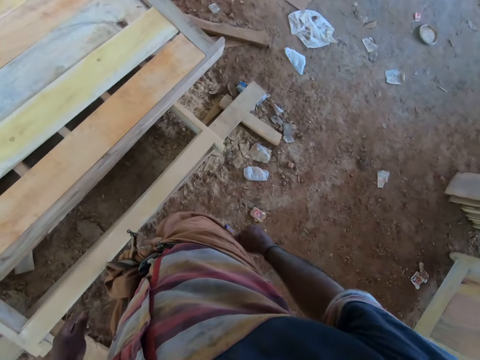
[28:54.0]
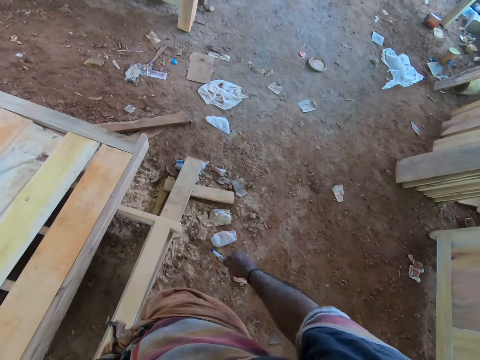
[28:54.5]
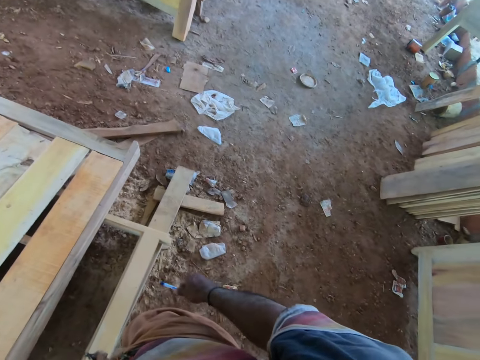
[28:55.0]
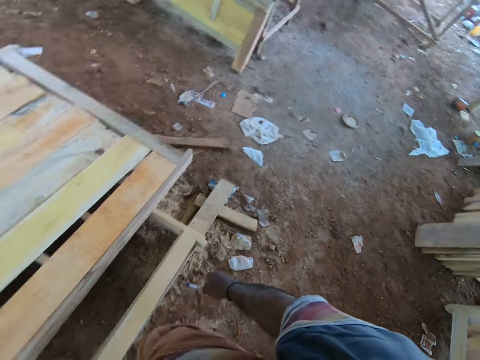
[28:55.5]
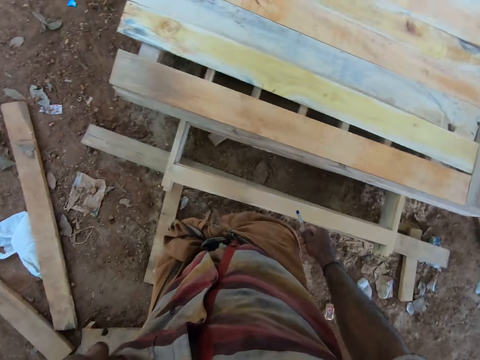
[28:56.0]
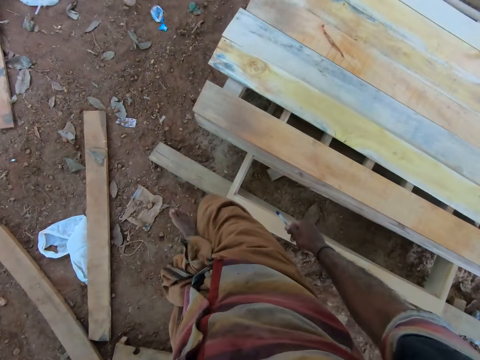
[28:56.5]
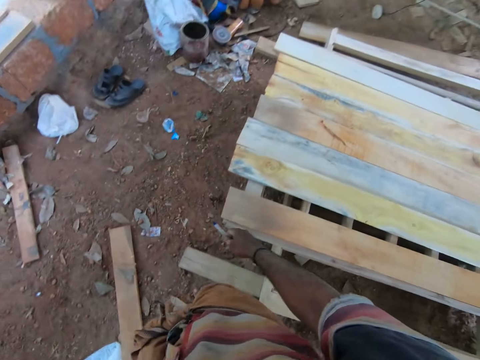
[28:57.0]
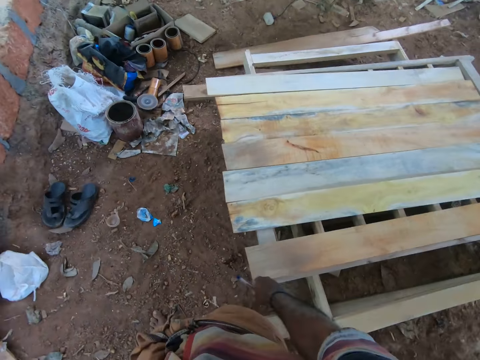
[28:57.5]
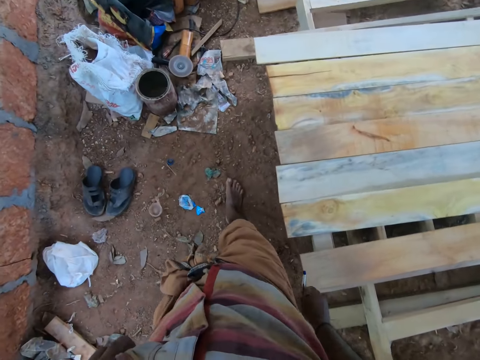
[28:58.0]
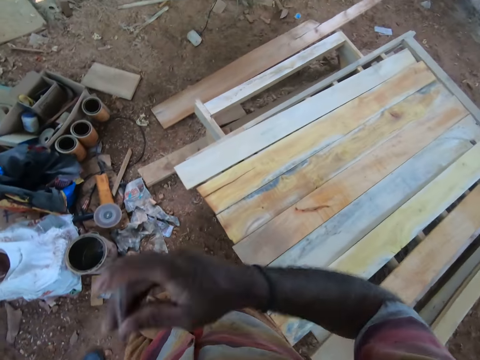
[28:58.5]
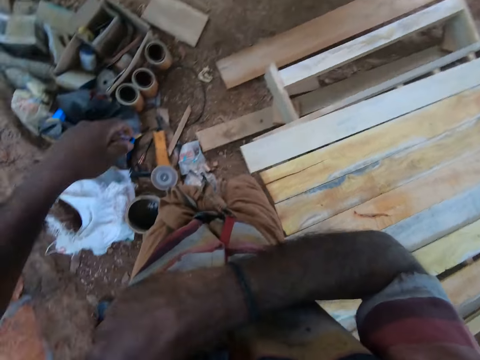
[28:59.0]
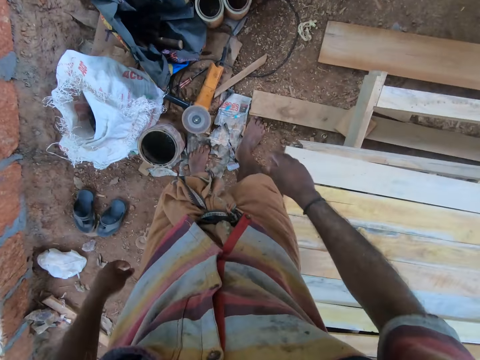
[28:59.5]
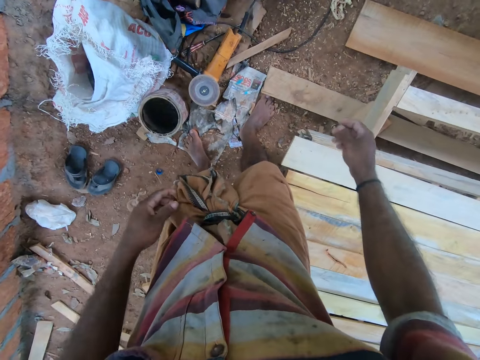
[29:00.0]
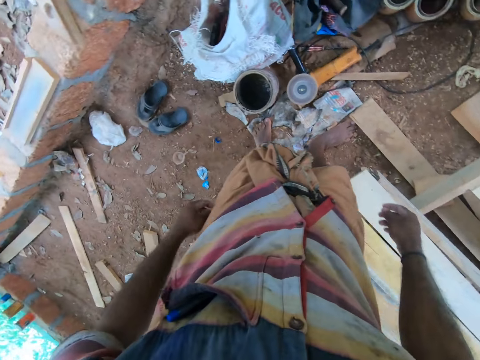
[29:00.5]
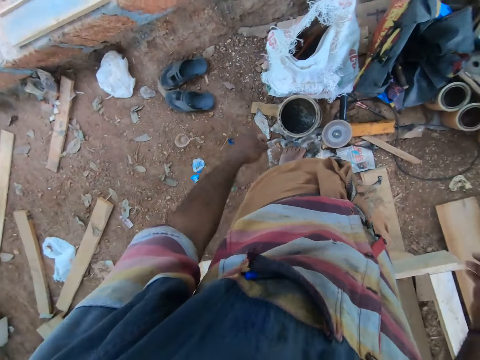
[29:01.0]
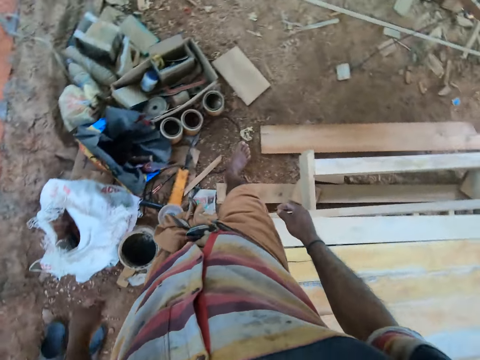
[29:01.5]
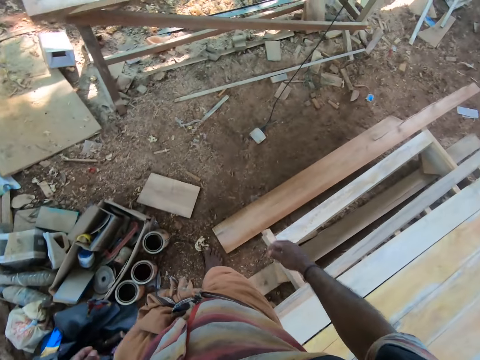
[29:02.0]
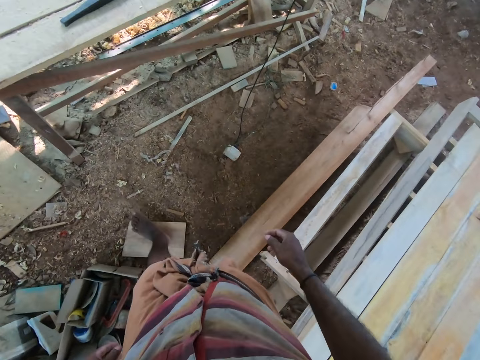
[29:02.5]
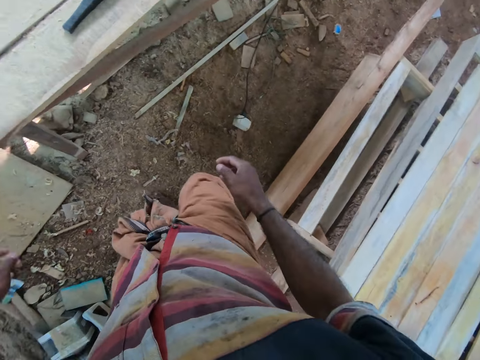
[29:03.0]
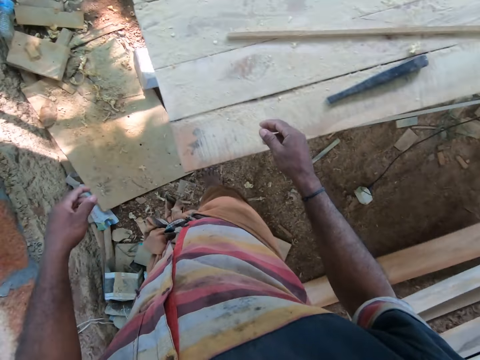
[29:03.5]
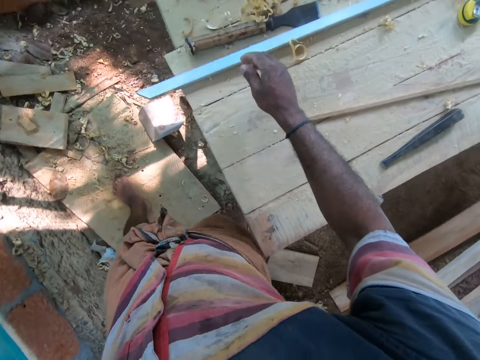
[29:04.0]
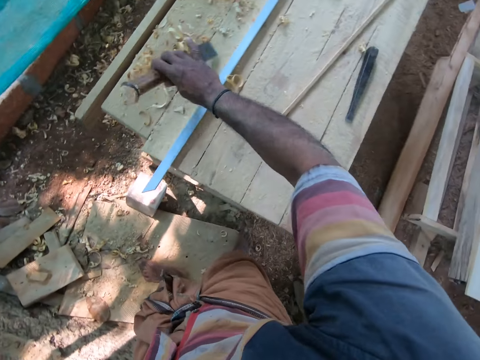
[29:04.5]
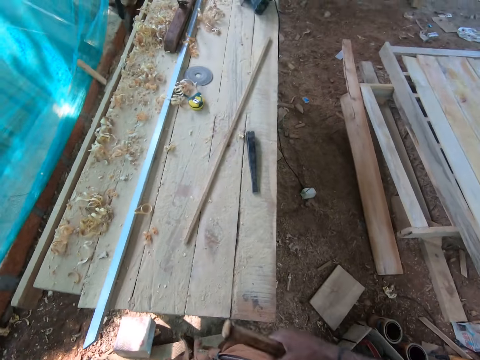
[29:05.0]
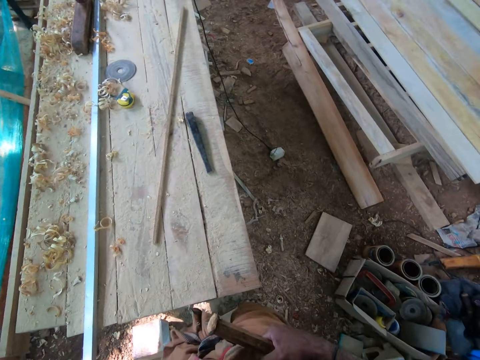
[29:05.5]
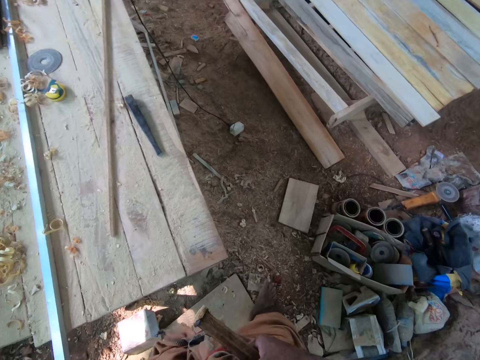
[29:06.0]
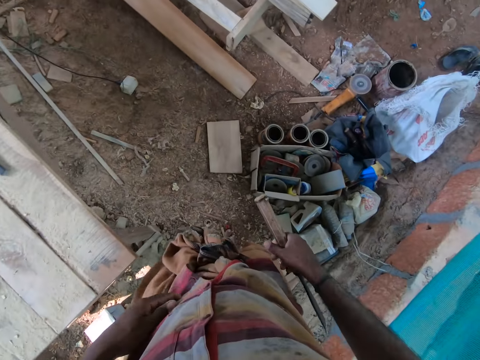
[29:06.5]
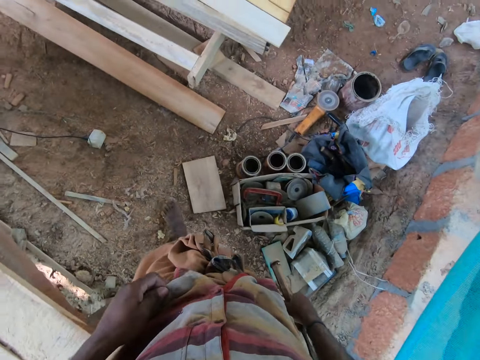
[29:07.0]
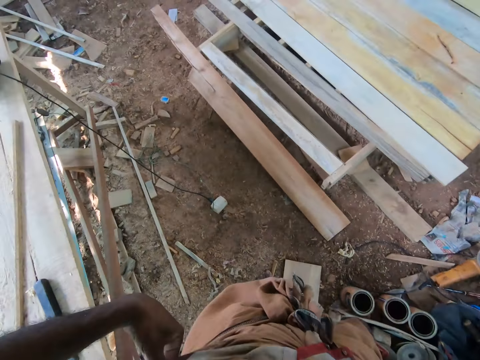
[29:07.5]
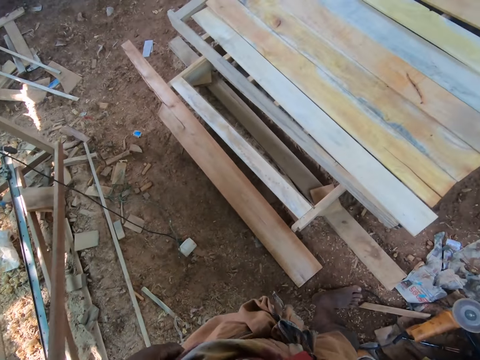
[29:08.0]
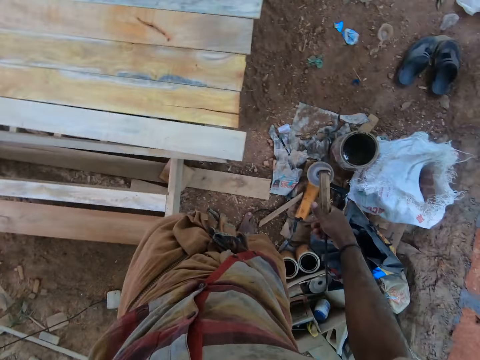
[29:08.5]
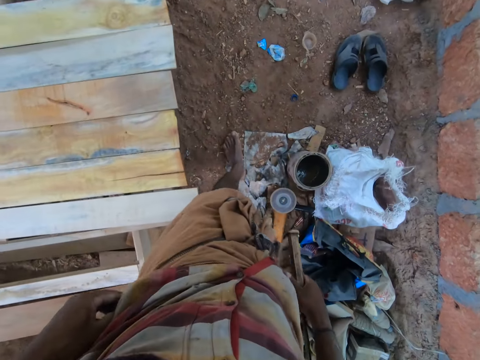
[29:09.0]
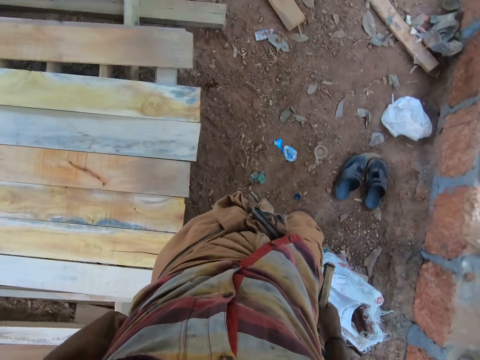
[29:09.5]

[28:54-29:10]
The camera wearer looks around. He talks to the group of people. He moves around. He puts the pen in his right hand inside his shirt's pocket. He looks around. He picks up a chisel from the work bench with his right hand. He adjusts the wrapper with his hands. He moves around.

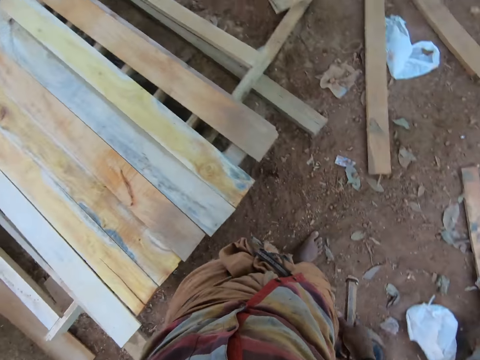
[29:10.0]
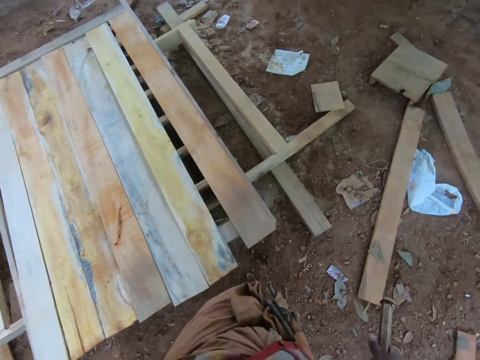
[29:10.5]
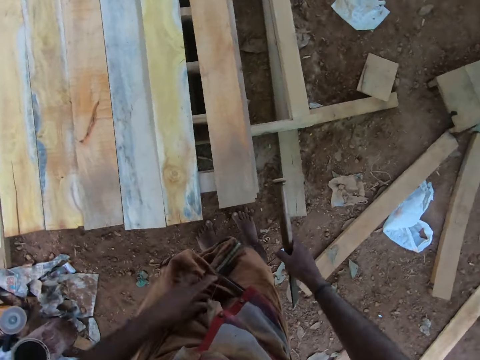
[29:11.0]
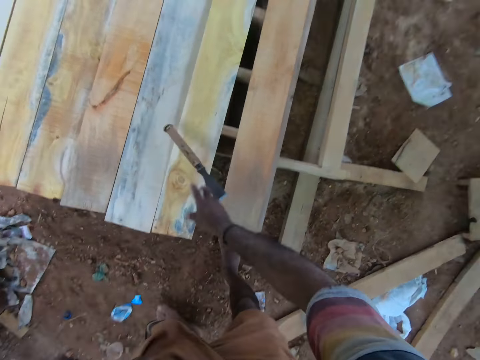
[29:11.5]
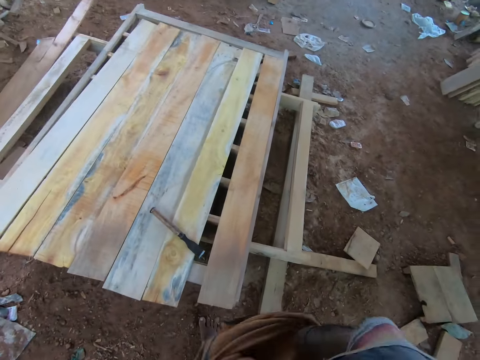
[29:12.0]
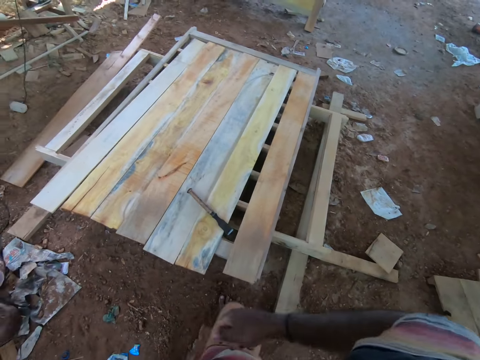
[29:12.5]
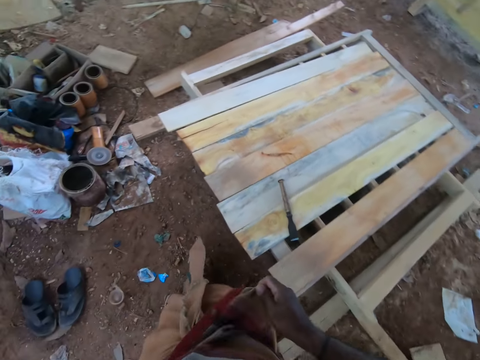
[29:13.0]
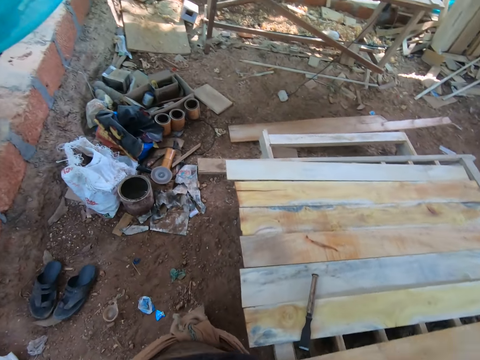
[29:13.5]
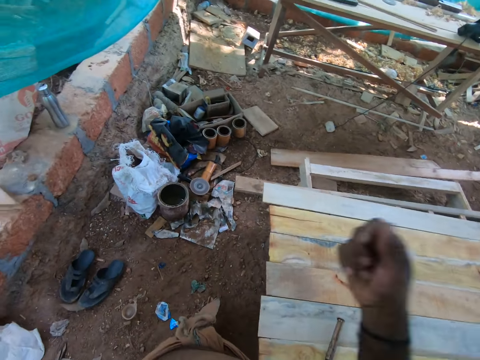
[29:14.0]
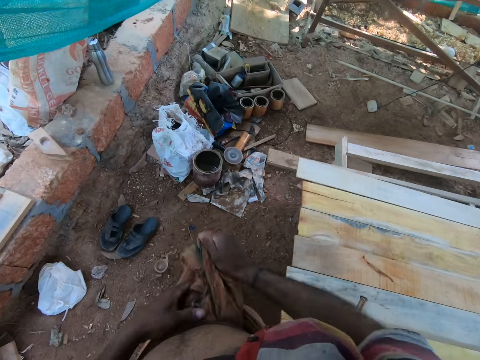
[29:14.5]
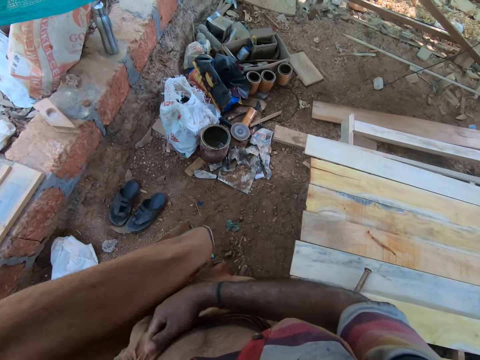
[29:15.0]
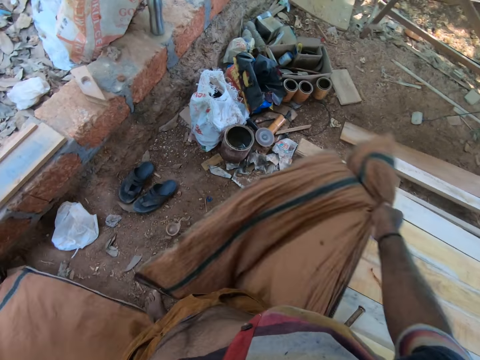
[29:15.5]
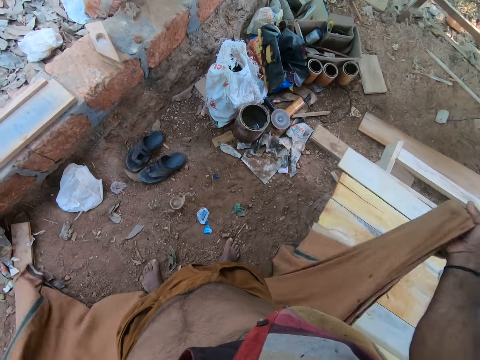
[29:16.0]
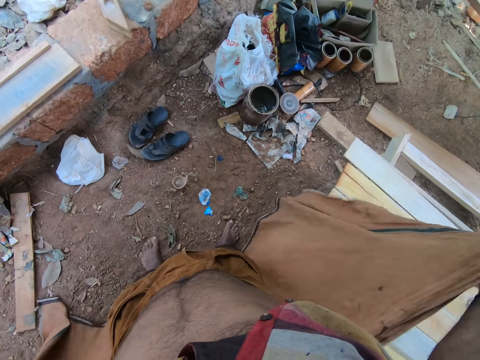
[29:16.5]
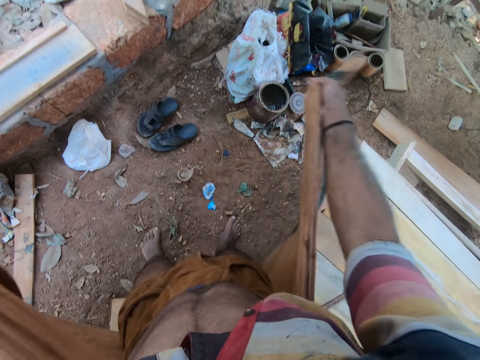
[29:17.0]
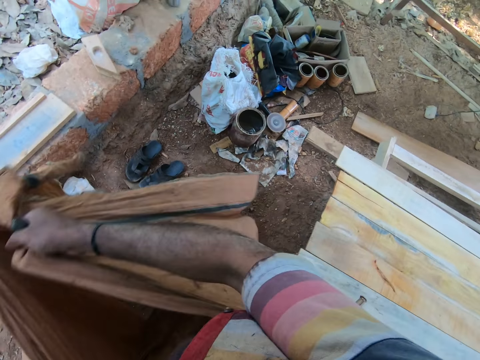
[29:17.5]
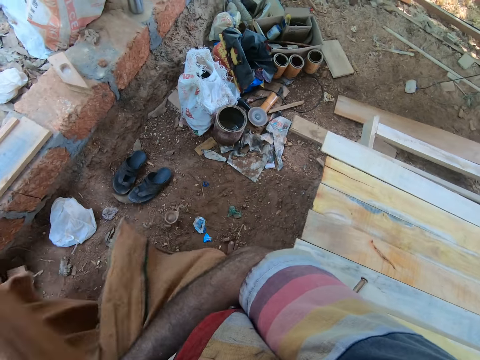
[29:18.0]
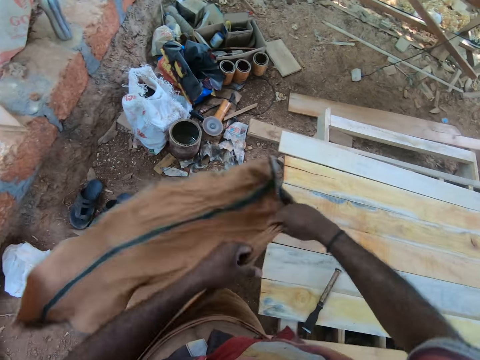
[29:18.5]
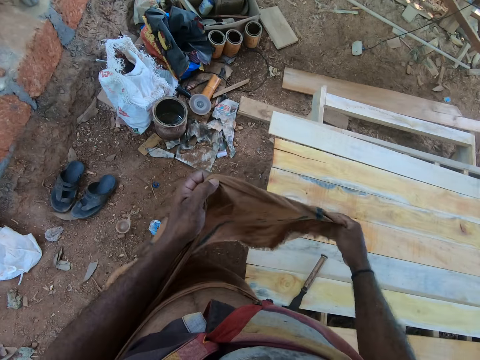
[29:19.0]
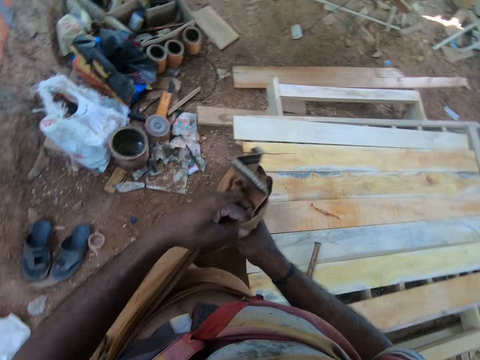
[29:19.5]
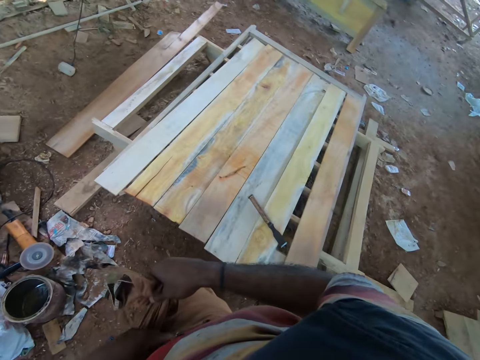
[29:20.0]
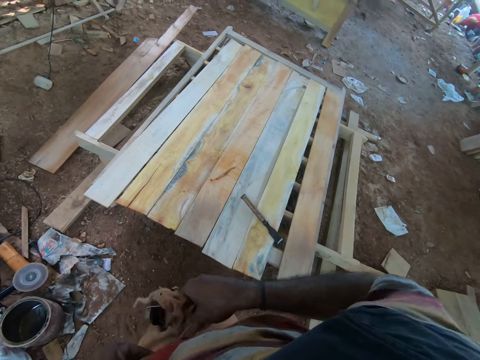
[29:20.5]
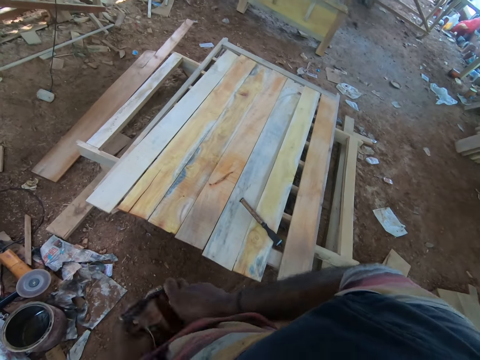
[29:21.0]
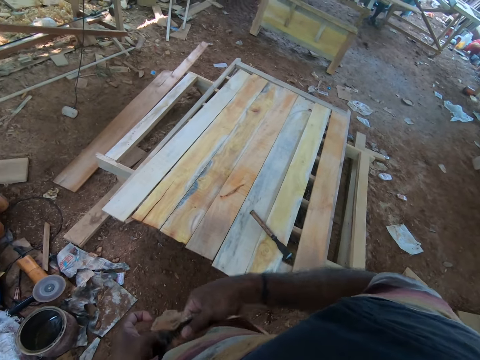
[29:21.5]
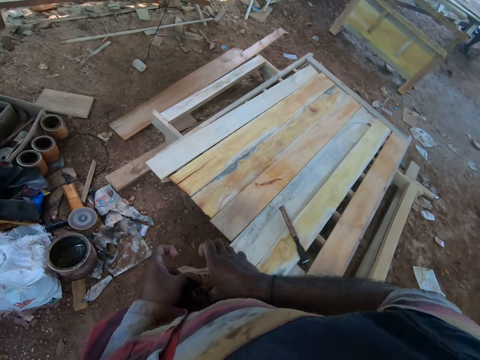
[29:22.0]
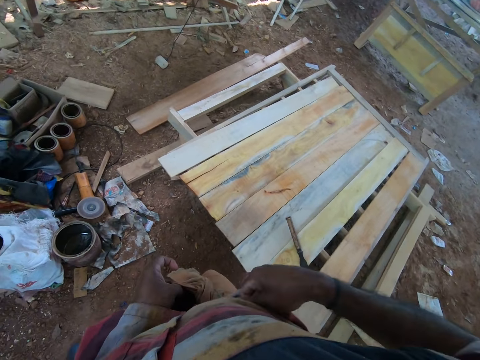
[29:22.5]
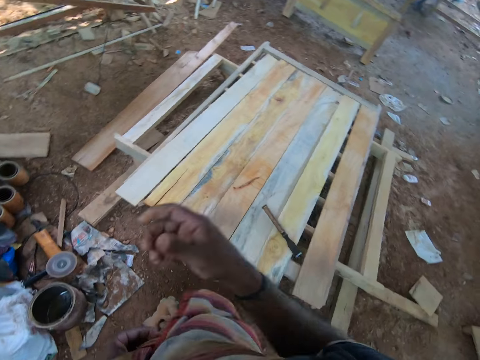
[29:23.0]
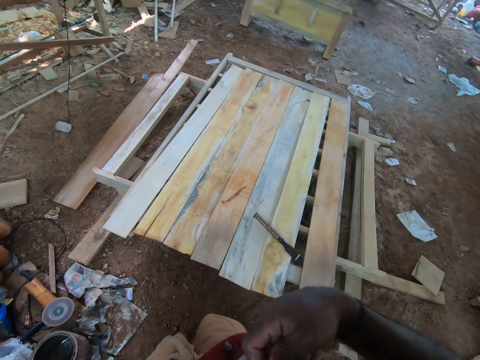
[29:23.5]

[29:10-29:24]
The camera wearer drops the chisel on the piece of wood with his right hand. He adjusts the wrapper with his right hand. He moves his shirt with his right hand. He adjusts the wrapper with his hands. He ties the cloth. He looks around. He tightens the wrapper with his hands. He adjusts his shirt with his right hand.
